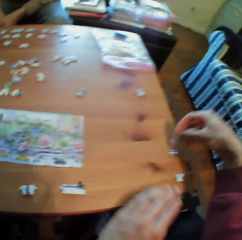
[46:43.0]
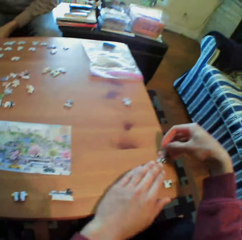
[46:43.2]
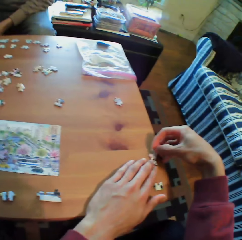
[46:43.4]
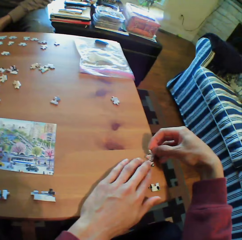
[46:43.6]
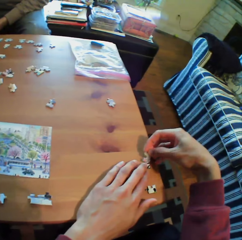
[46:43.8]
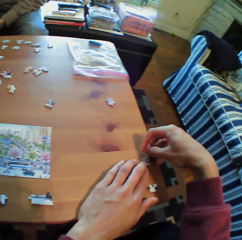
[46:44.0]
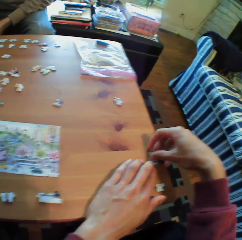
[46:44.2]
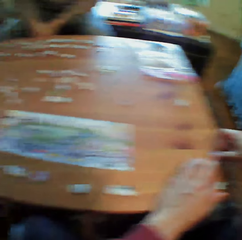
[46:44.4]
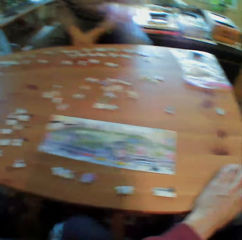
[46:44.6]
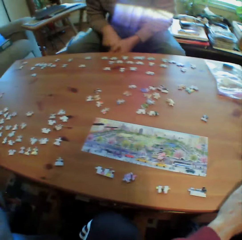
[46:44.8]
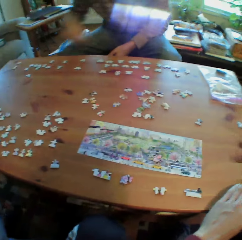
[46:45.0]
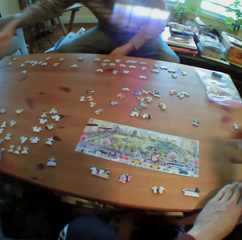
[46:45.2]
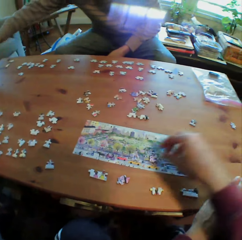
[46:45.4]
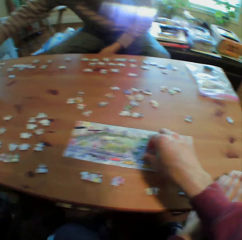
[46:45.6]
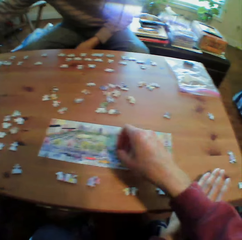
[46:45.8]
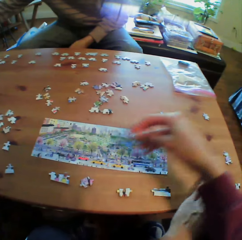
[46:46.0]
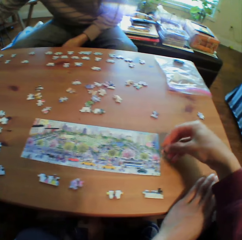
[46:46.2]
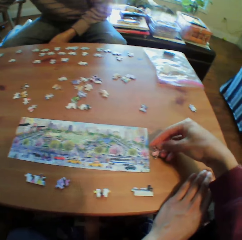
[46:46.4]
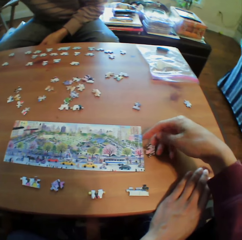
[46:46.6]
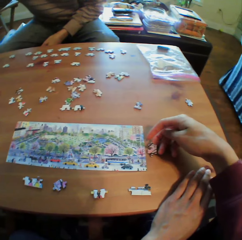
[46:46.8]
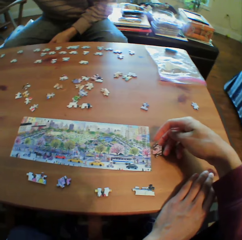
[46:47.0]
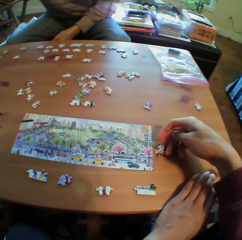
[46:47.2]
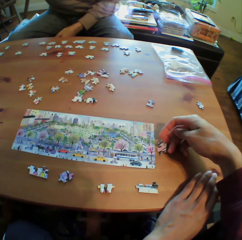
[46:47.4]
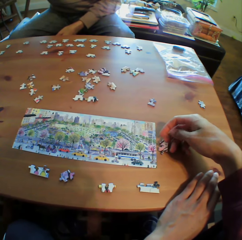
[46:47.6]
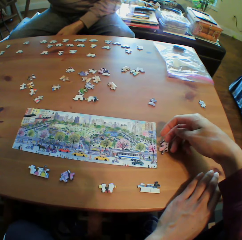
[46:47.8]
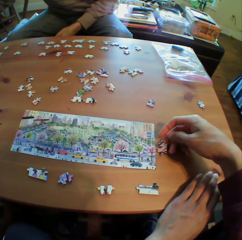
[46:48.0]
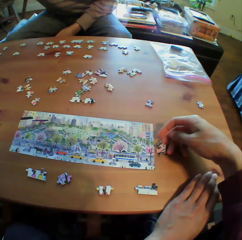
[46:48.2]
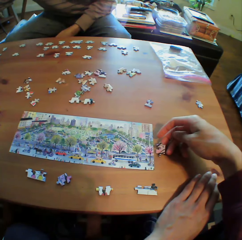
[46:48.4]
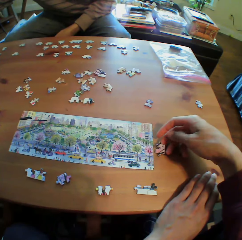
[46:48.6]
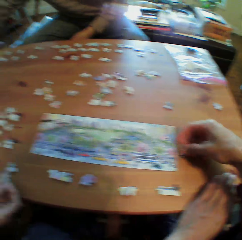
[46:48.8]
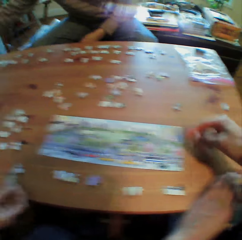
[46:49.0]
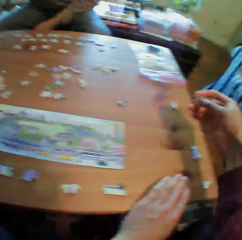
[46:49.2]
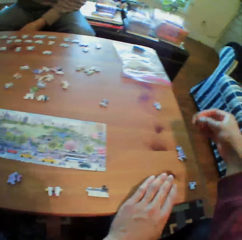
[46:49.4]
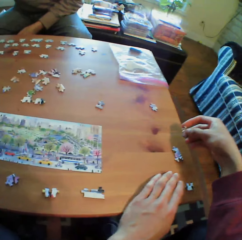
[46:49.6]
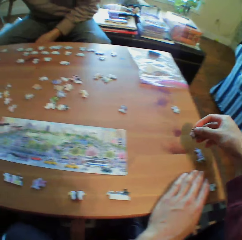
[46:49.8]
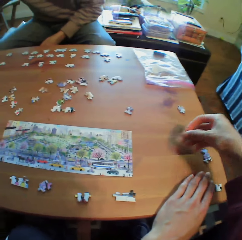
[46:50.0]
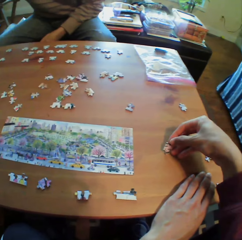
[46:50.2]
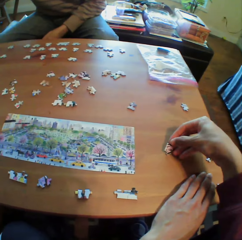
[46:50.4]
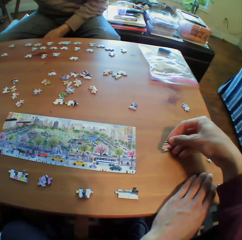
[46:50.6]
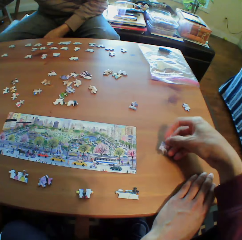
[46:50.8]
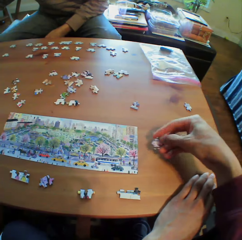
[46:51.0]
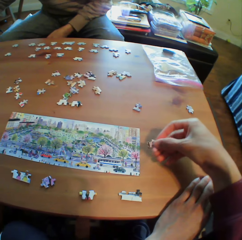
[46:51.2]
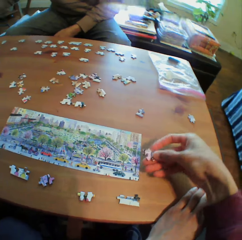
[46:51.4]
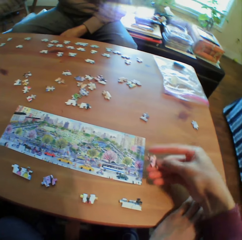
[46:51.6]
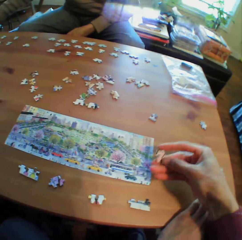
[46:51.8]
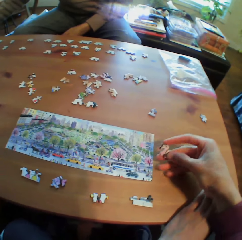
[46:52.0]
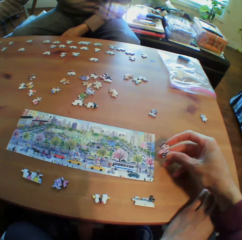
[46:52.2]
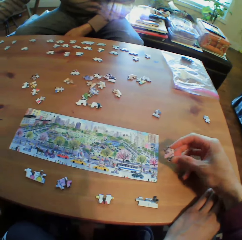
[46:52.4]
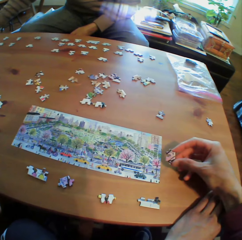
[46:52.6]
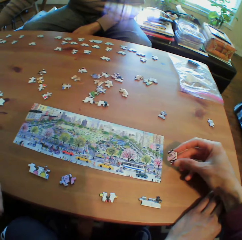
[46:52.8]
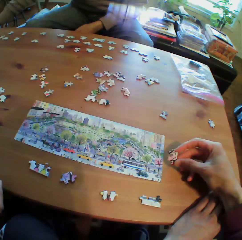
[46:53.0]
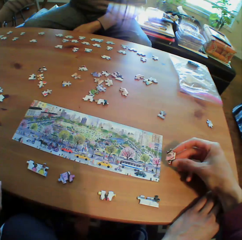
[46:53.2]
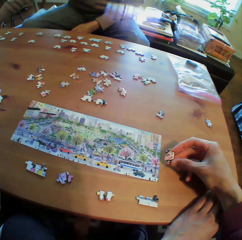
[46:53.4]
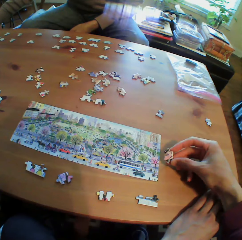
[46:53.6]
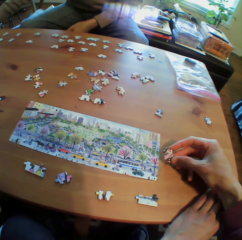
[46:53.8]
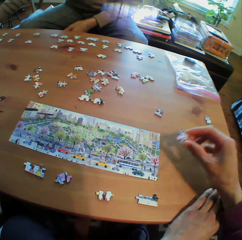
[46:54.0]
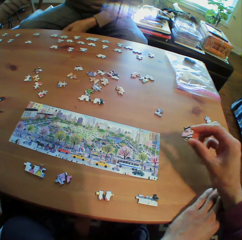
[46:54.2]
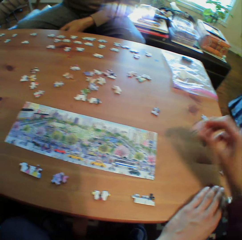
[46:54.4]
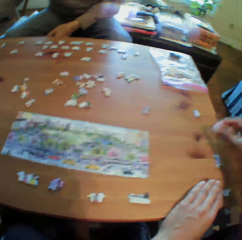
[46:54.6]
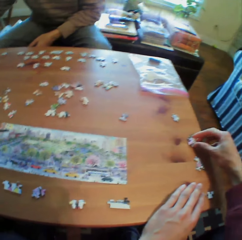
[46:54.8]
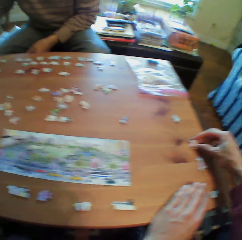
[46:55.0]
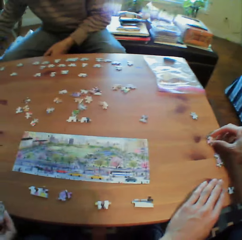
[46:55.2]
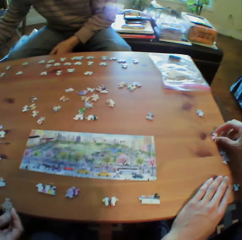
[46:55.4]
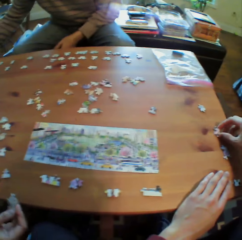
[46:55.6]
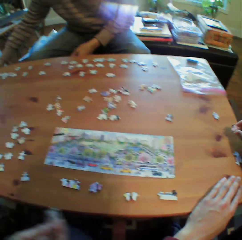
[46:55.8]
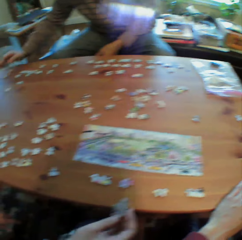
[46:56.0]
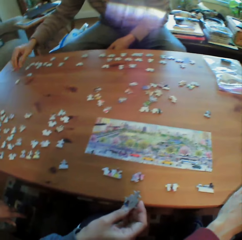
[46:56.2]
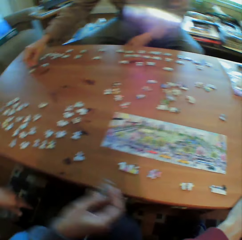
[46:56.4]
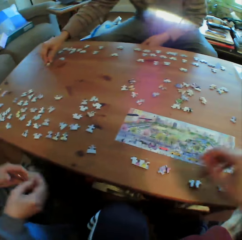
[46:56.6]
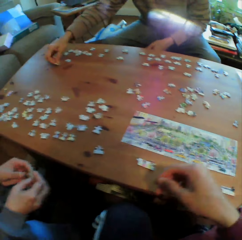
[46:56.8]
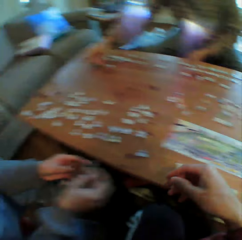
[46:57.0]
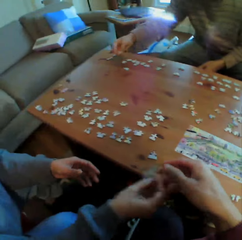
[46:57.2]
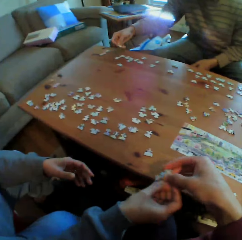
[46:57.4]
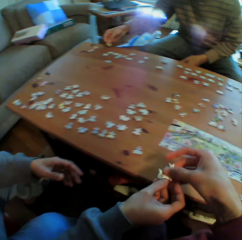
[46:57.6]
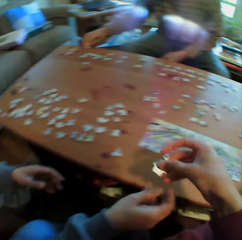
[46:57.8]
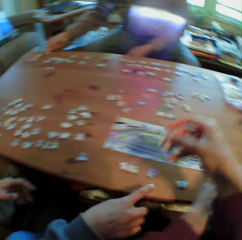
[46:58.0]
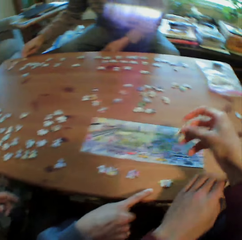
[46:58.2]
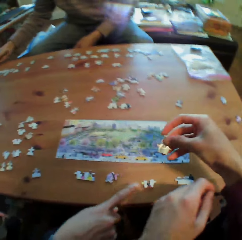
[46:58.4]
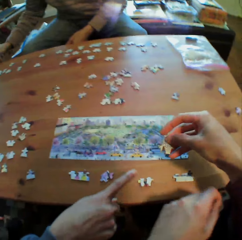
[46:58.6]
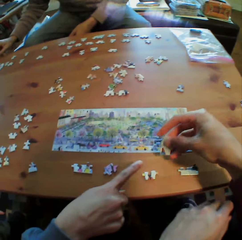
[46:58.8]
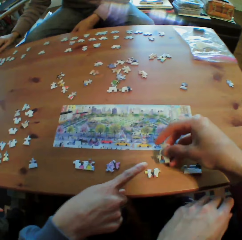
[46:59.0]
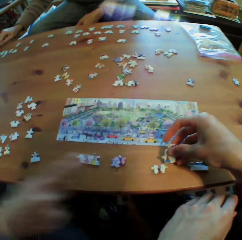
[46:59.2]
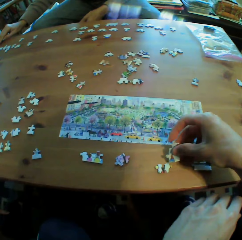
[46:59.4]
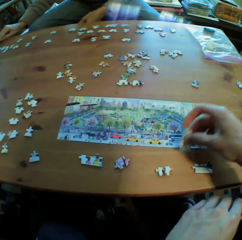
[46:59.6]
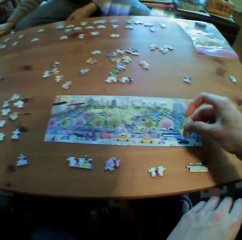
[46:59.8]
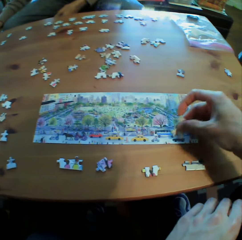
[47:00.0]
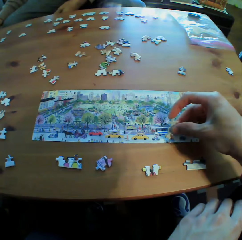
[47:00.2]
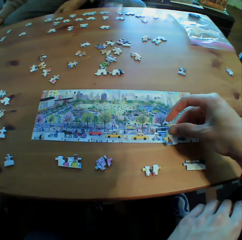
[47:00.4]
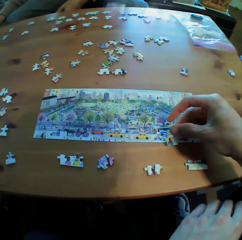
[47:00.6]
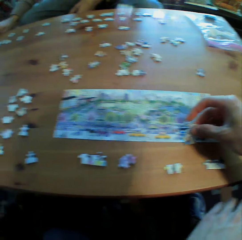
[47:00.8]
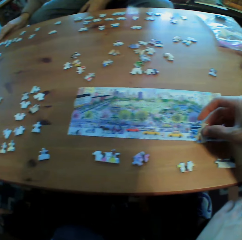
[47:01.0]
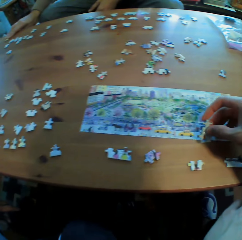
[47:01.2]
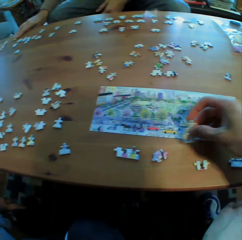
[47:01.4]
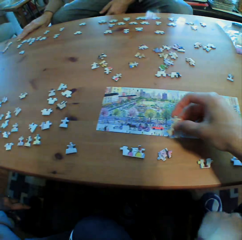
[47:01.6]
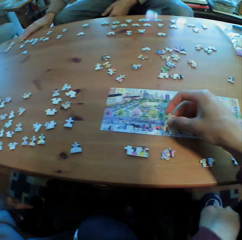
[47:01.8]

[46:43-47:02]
A man arranges puzzles on the table. Another man passes a puzzle to the camera wearer. Someone talks to the camera wearer. The camera wearer arranges the puzzle on the table.

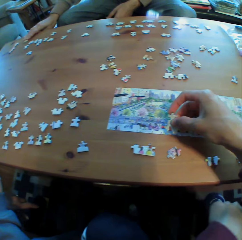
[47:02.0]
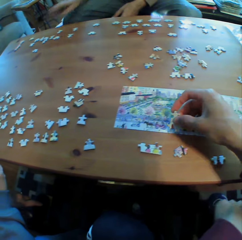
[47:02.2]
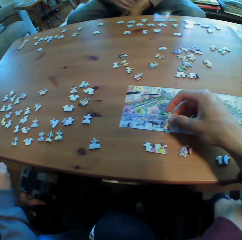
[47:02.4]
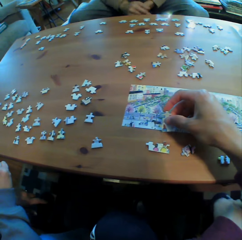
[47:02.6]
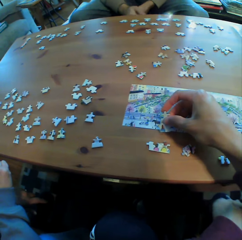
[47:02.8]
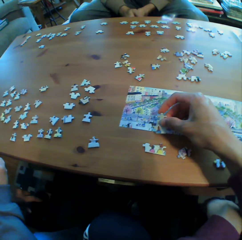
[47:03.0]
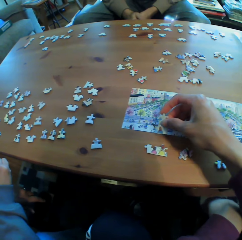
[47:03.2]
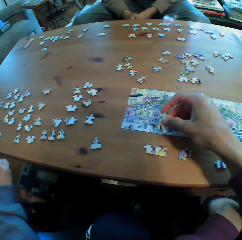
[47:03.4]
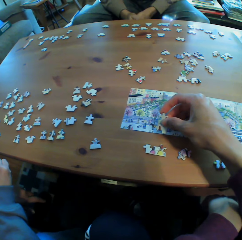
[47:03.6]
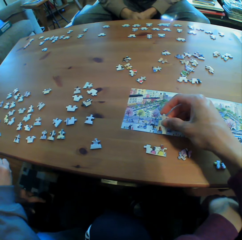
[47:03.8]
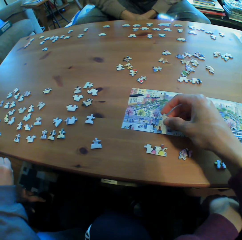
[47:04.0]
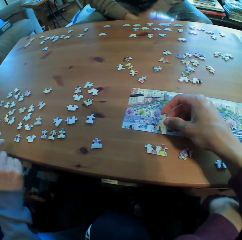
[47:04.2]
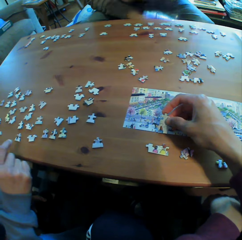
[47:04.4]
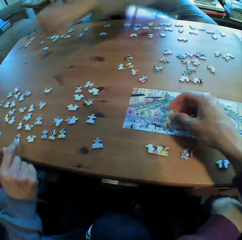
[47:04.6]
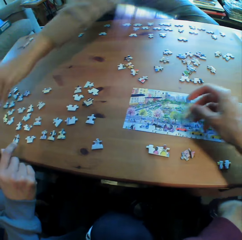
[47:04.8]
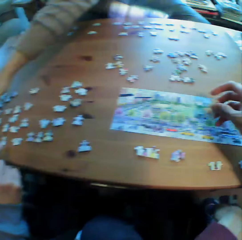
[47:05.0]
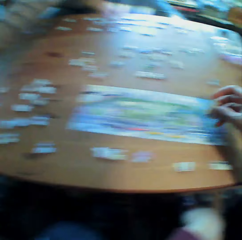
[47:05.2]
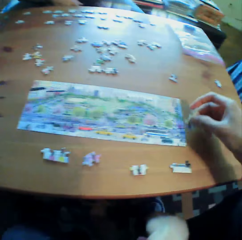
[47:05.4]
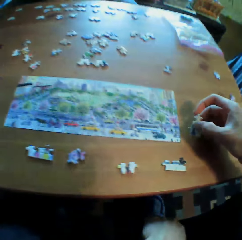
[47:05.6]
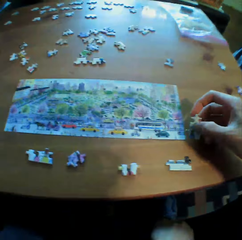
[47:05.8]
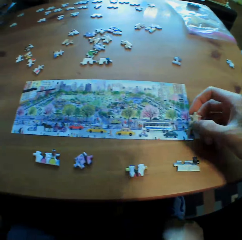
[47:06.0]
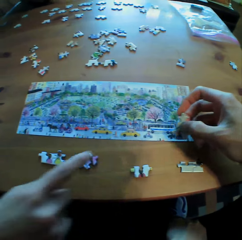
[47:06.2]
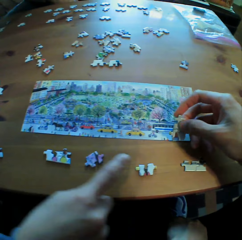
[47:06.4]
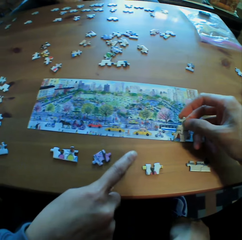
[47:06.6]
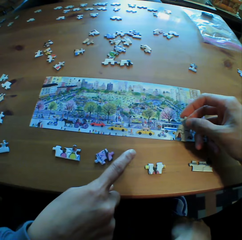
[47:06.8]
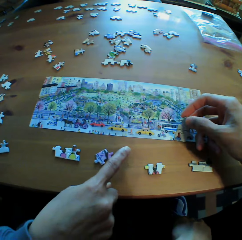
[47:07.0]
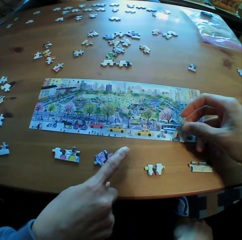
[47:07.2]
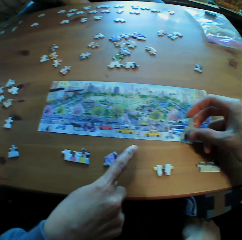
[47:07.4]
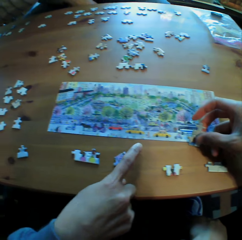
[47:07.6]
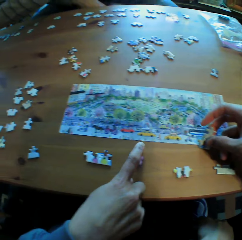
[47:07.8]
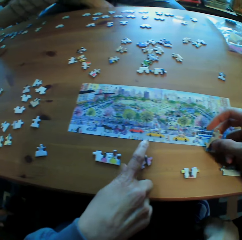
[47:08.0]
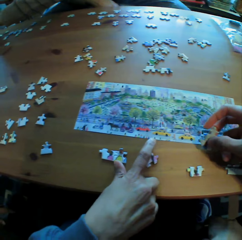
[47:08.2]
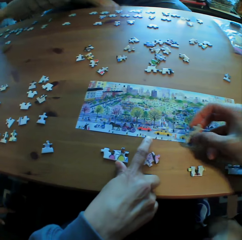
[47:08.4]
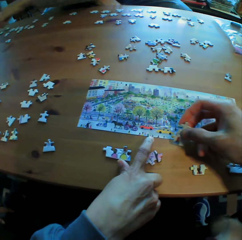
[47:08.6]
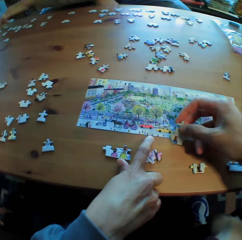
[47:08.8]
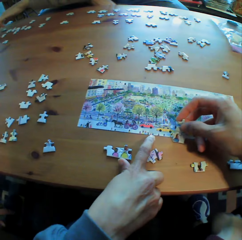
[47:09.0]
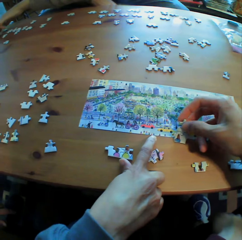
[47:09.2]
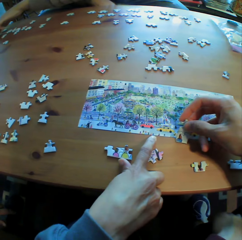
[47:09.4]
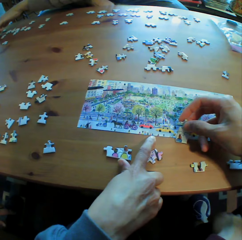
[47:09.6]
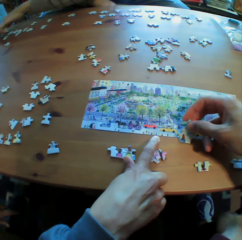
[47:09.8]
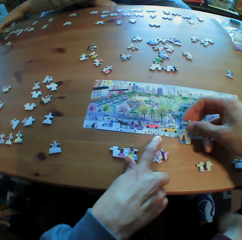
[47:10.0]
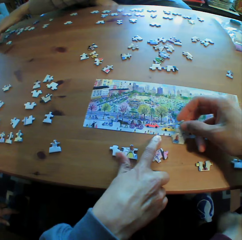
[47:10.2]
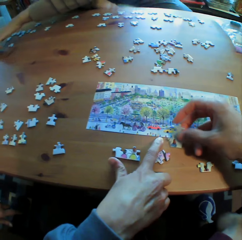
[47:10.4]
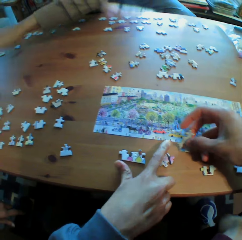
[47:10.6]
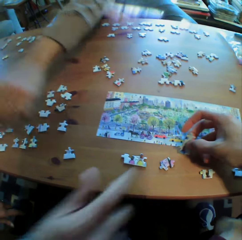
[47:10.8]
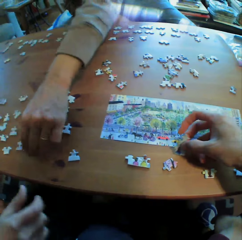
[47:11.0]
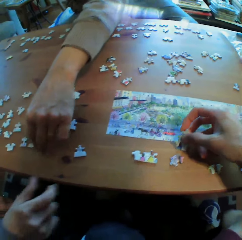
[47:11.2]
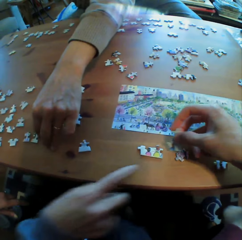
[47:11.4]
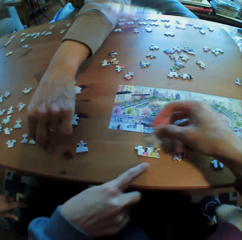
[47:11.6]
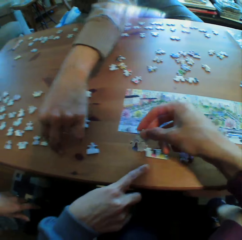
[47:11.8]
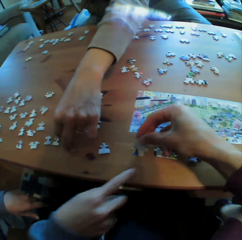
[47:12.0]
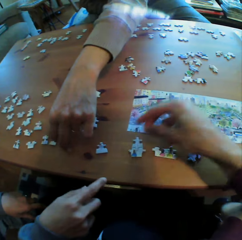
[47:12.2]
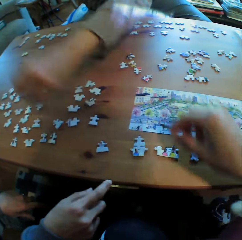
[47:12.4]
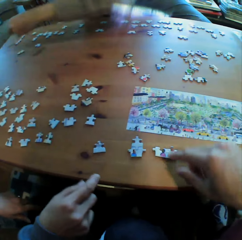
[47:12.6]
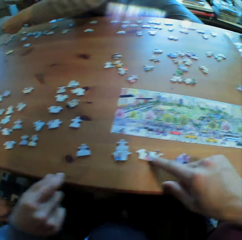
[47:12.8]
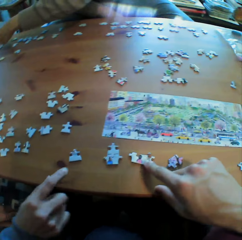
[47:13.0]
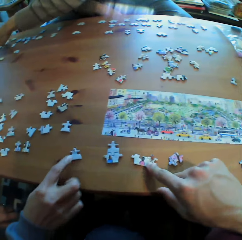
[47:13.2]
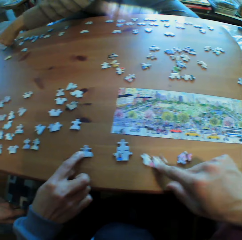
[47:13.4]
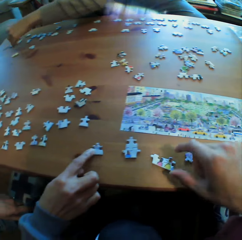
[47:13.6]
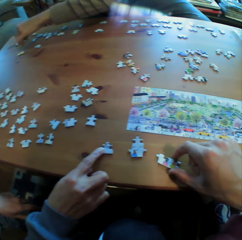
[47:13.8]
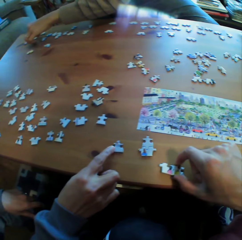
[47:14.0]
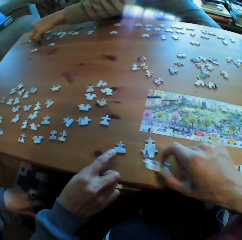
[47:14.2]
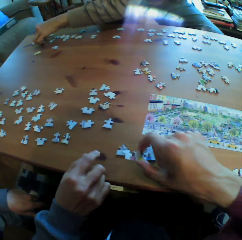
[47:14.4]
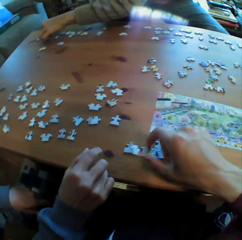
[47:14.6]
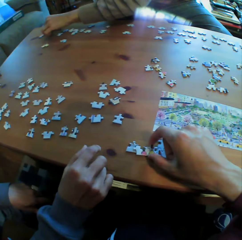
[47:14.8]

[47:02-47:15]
A man puts his hands together. He picks a puzzle from the table. Another man points at the picture on the table. He moves his hand. The first man picks a puzzle from the table. The other man points at the puzzles on the table. The first man arranges puzzles on the table.
